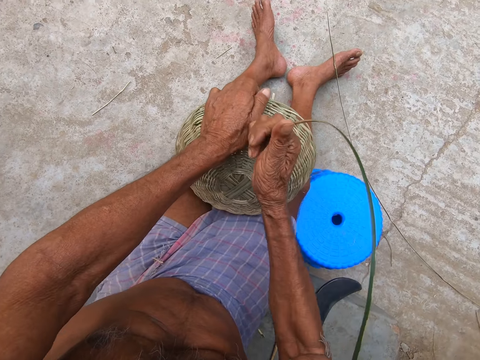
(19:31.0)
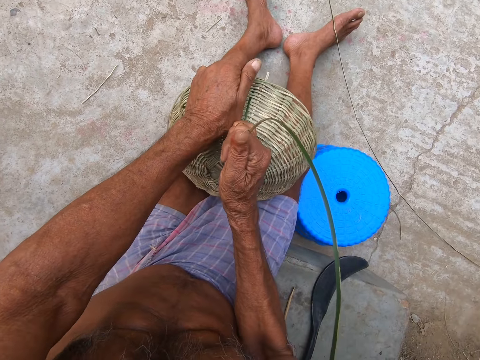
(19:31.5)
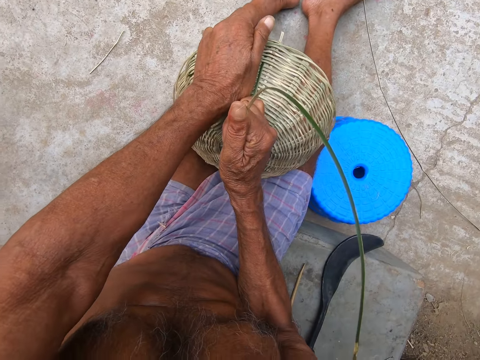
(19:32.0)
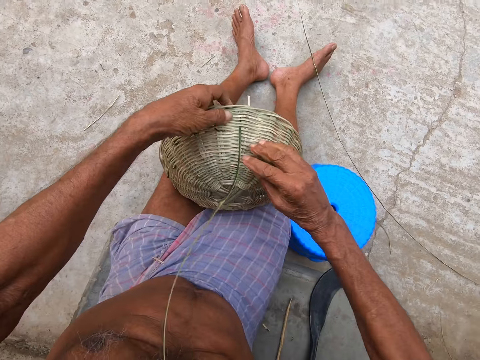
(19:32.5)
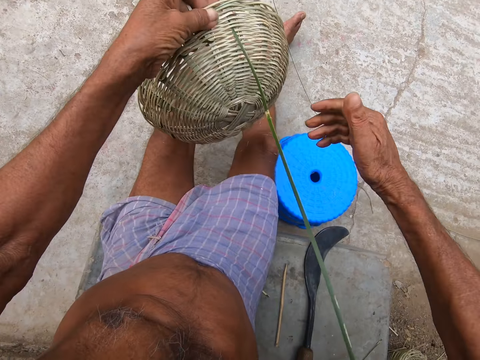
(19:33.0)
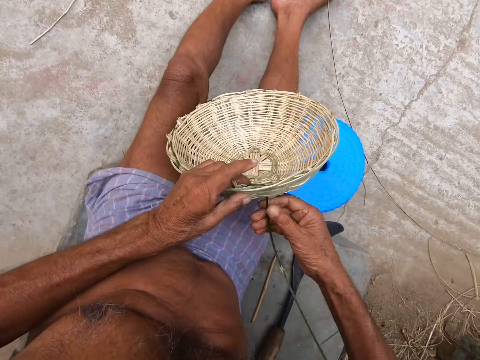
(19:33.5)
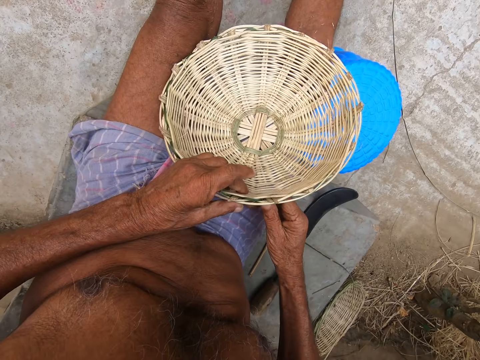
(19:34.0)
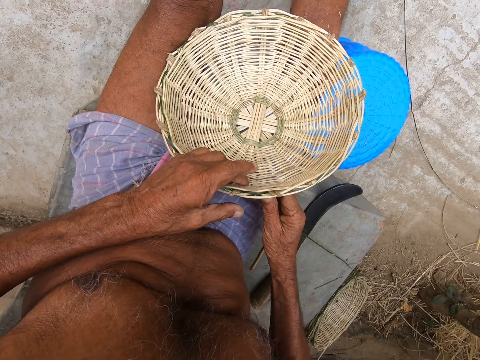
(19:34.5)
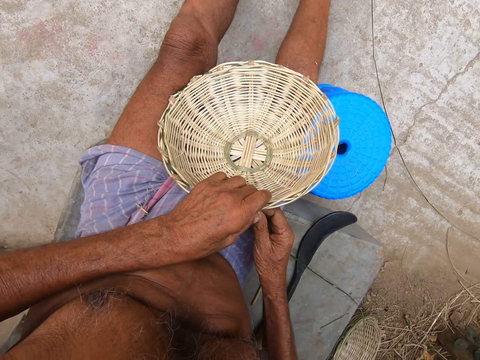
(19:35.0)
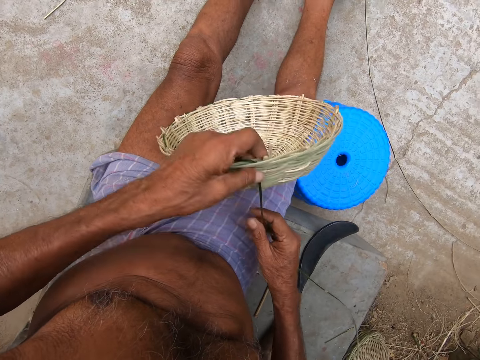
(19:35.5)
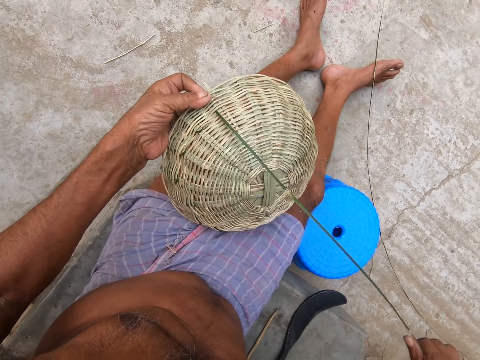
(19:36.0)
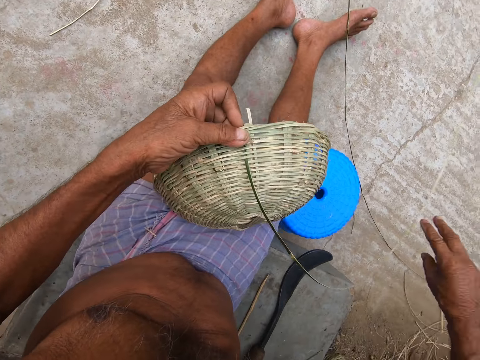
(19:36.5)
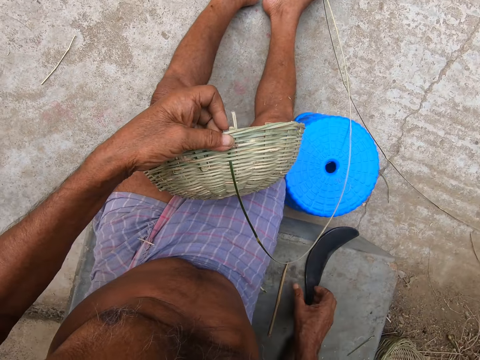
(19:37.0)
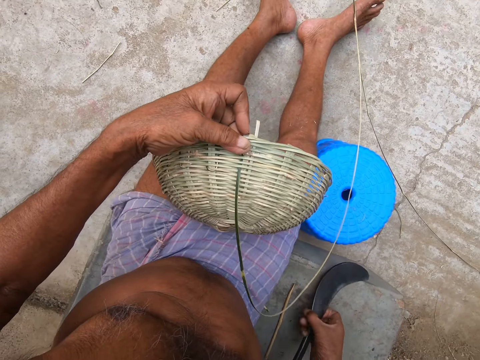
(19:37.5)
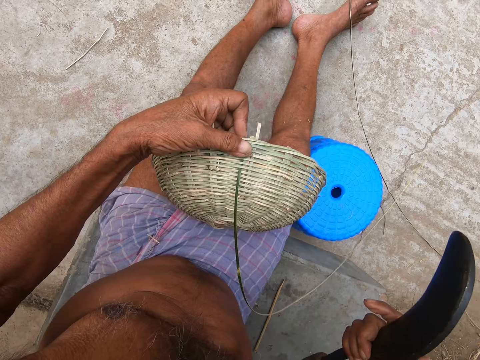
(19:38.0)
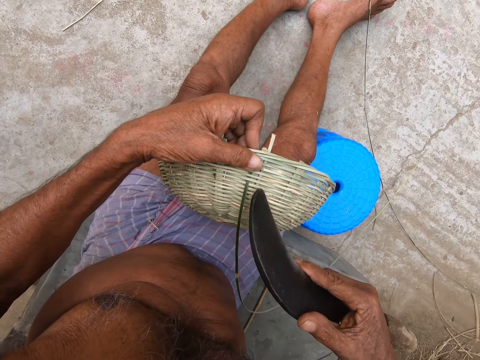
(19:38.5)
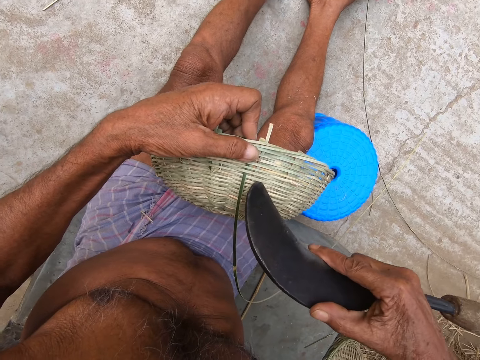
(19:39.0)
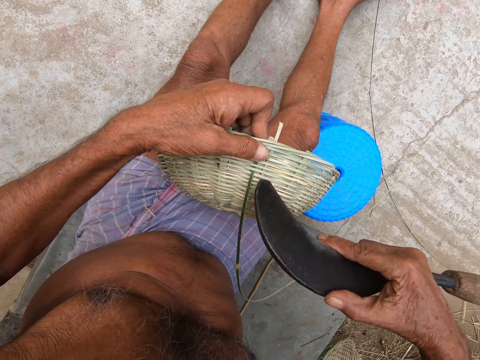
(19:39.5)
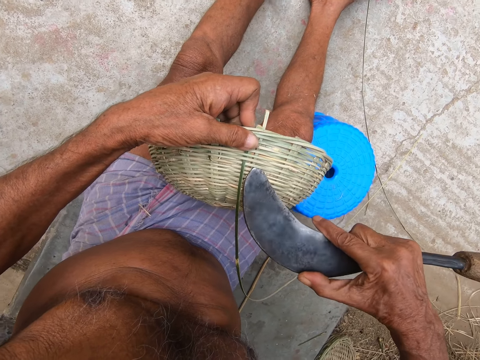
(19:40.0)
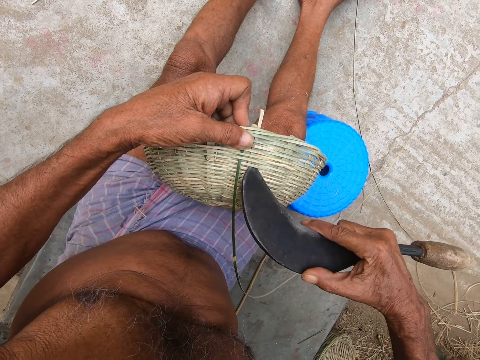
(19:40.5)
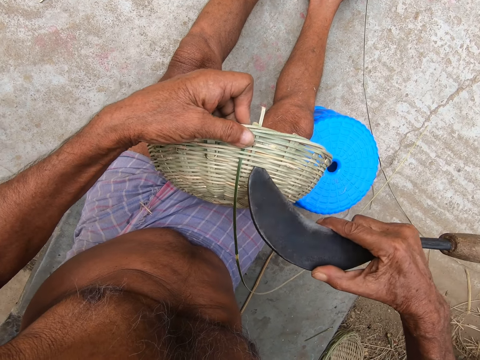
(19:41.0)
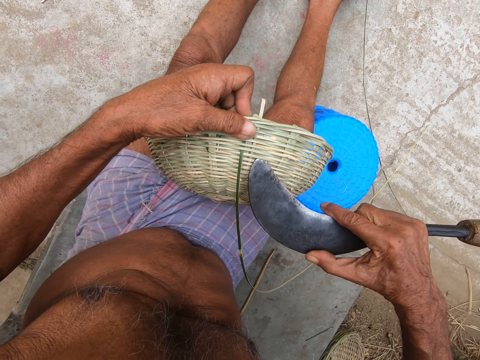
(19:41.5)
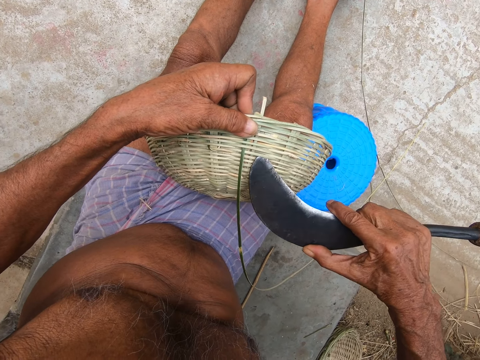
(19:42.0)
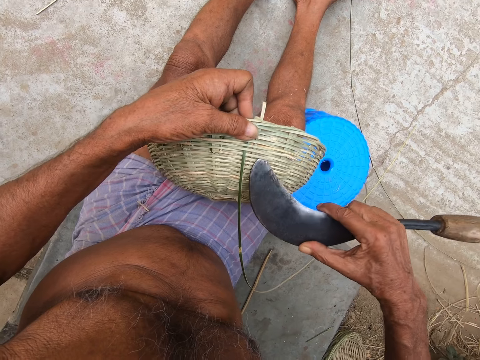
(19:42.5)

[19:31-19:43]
The camera wearer places the basket on his legs with his left hand. He turns the basket. He turns the basket again. He bends the bamboo strip in the basket with his right hand. He picks up a knife or machete from the floor with his right hand. He adjusts the bamboo strips in the basket with the knife in his right hand. He lifts the bamboo fiber with the machete.

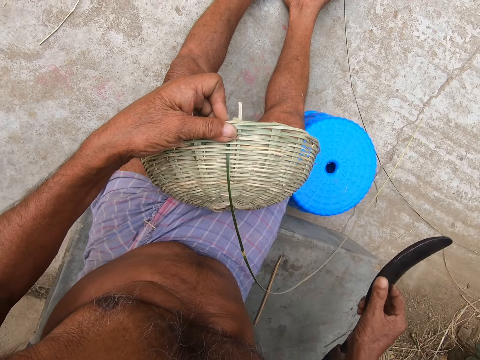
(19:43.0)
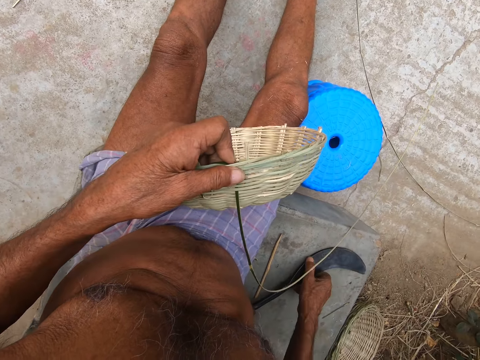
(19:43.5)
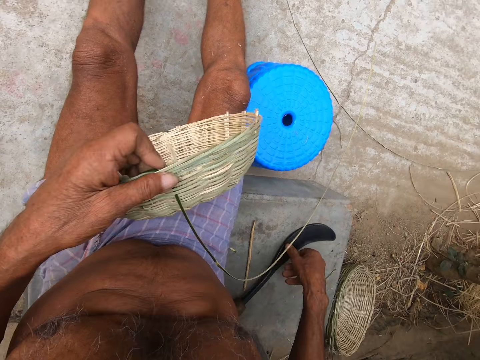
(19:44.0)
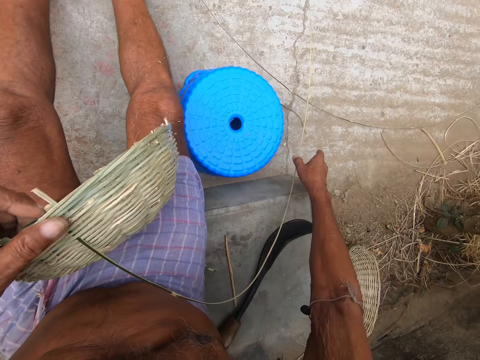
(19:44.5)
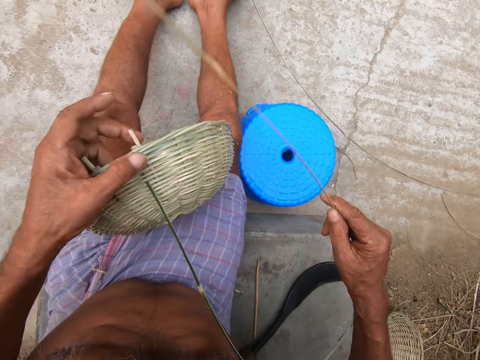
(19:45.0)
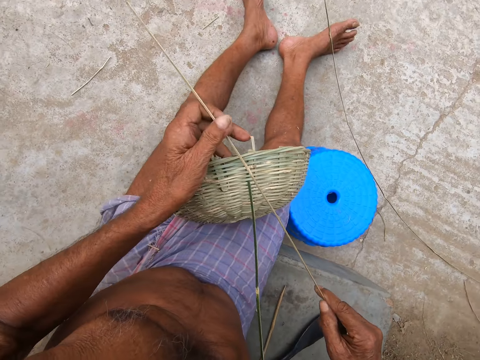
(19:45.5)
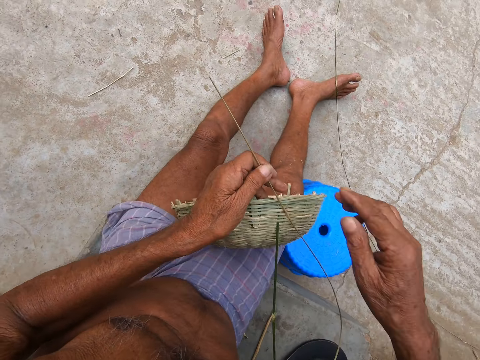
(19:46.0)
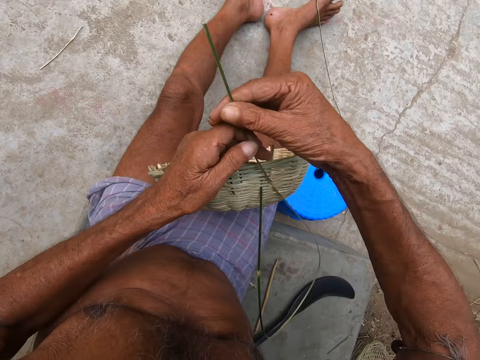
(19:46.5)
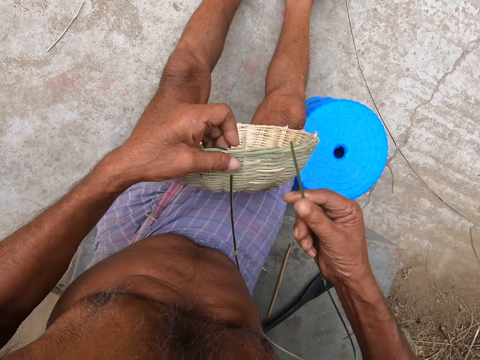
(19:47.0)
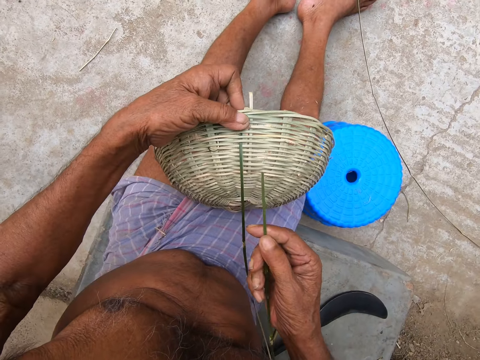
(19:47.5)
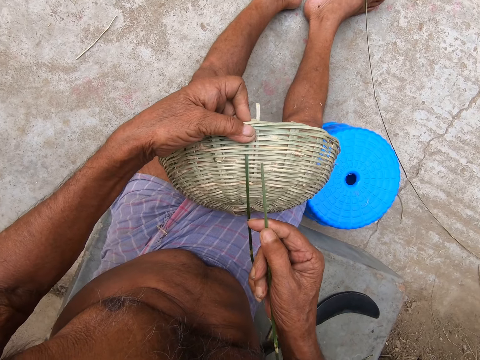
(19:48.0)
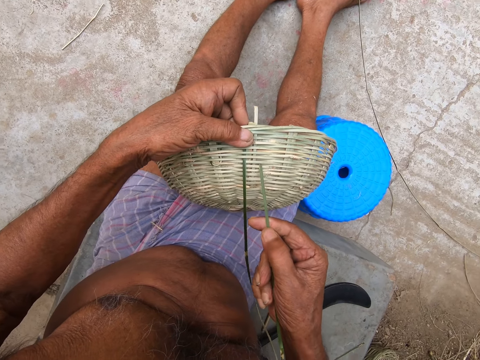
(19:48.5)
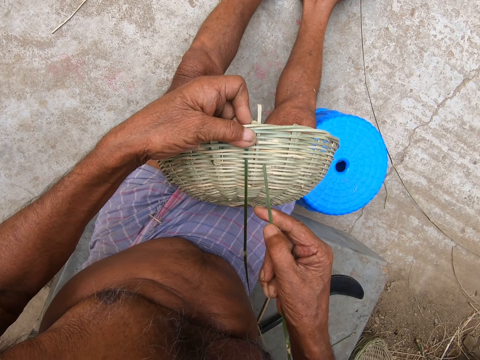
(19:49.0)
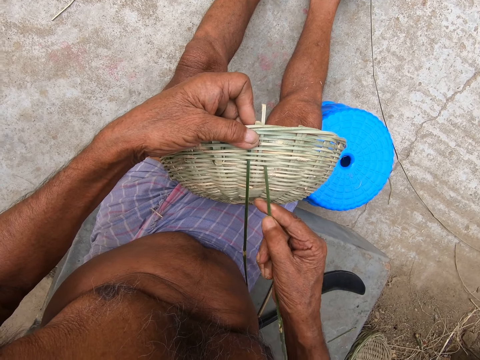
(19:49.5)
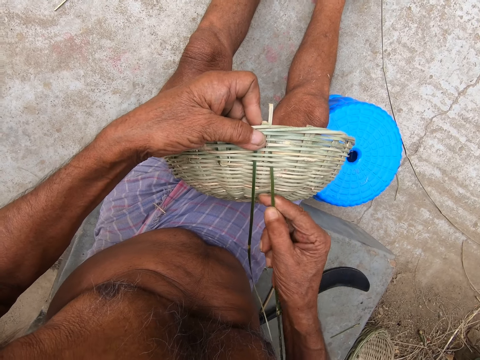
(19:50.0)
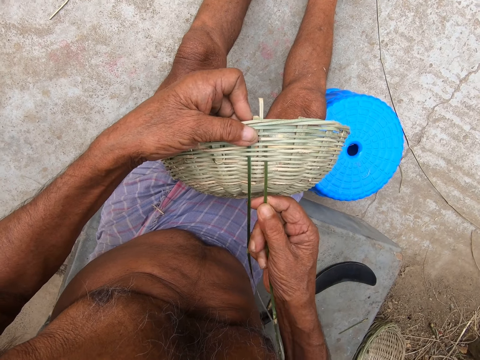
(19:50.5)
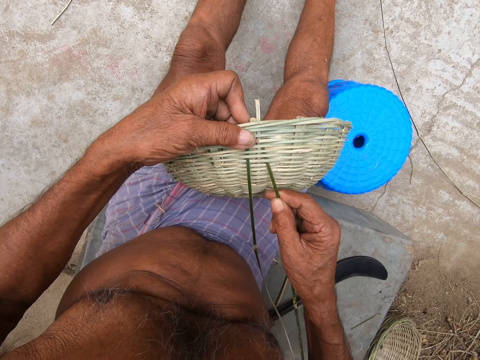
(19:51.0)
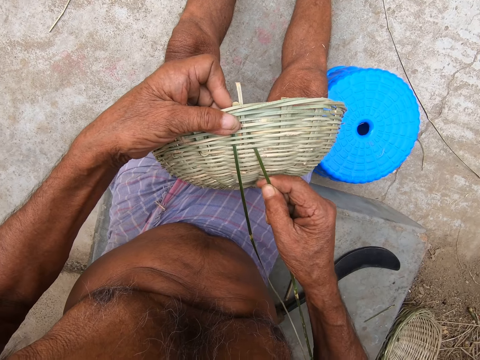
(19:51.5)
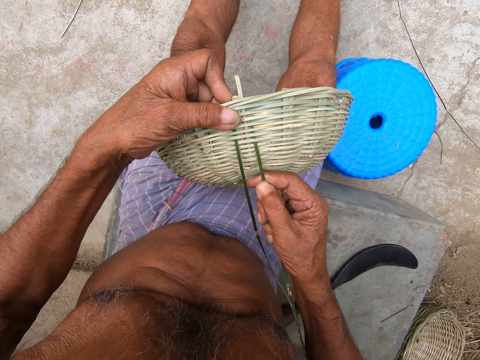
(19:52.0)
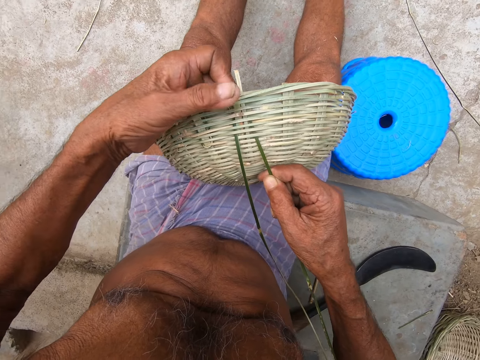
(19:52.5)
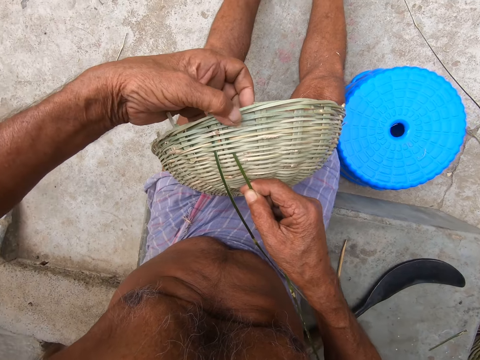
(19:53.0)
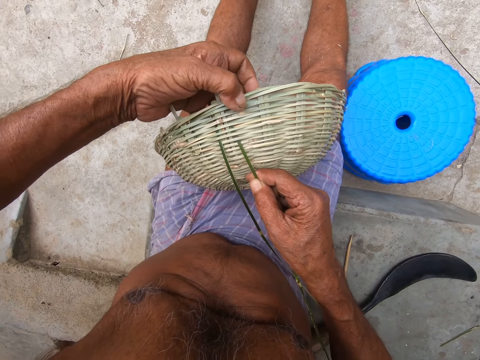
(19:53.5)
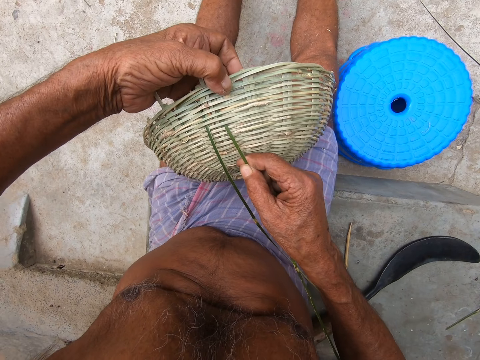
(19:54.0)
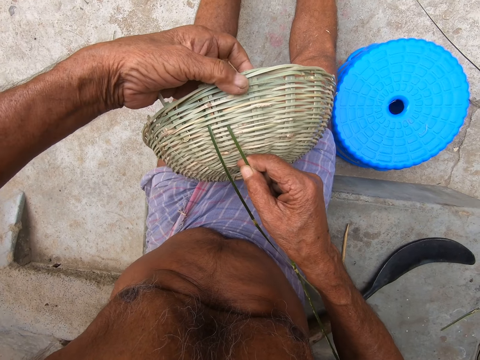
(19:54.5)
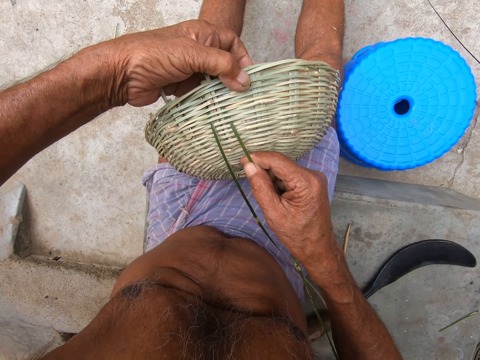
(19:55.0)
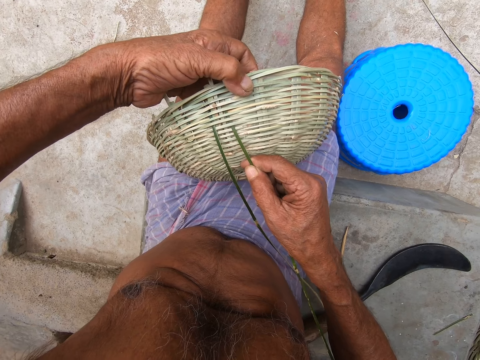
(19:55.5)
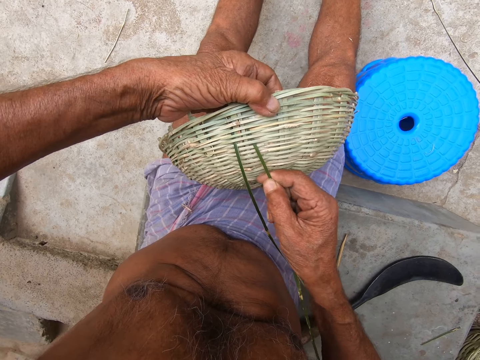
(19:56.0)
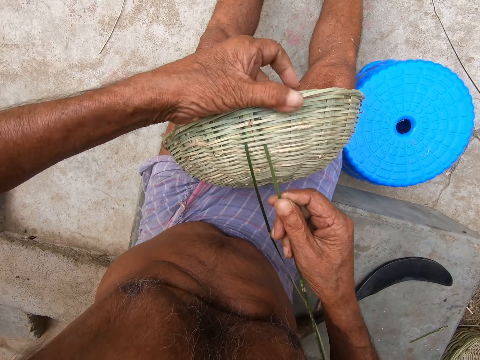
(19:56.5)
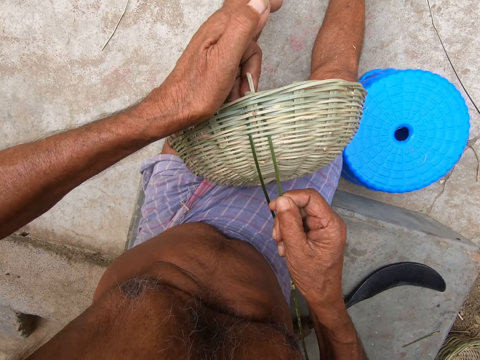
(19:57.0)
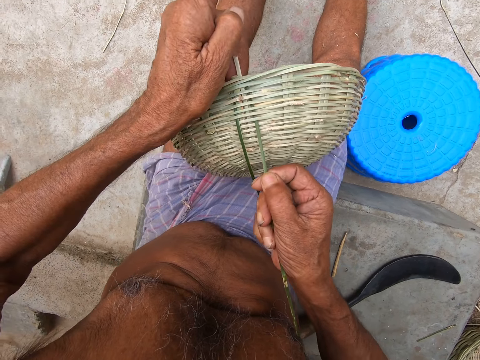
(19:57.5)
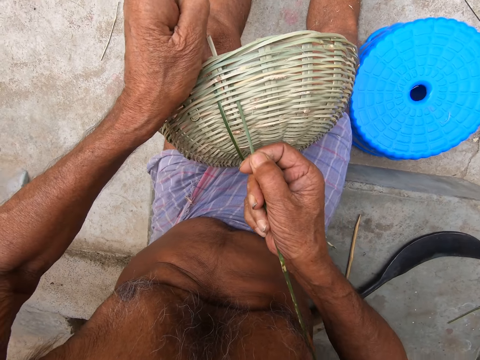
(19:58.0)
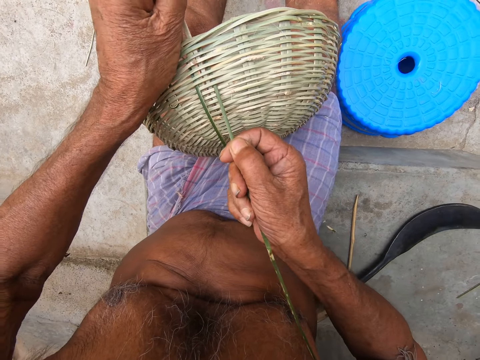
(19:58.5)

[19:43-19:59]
The camera wearer places the knife on the floor with his right hand. He picks up the bamboo strip from the floor with his right hand. He holds the bamboo strip with both hands. He weaves the basket with the bamboo strip in his right hand.
